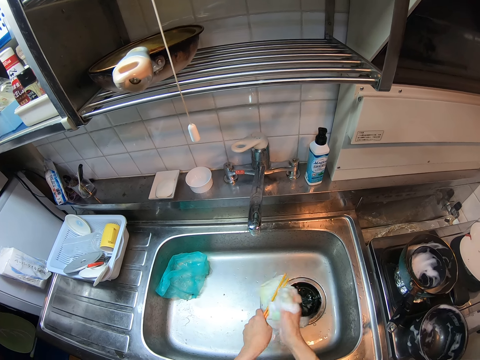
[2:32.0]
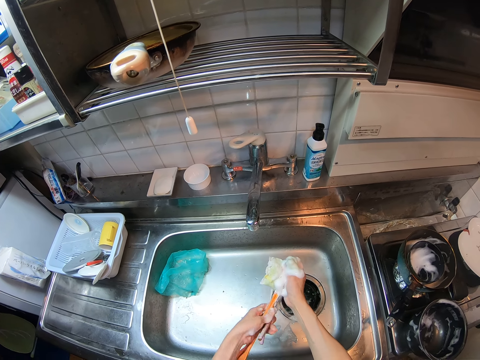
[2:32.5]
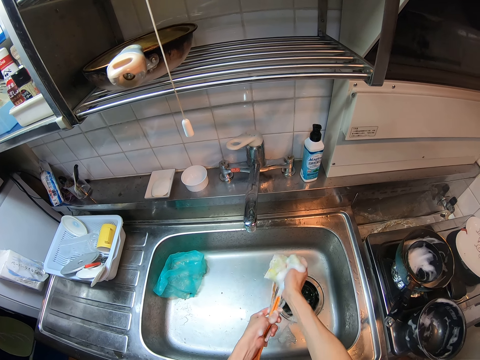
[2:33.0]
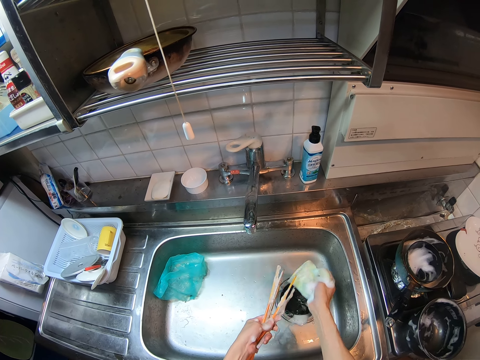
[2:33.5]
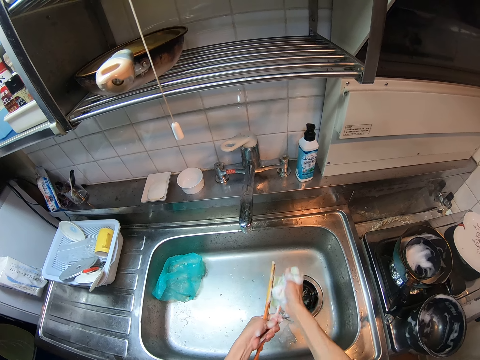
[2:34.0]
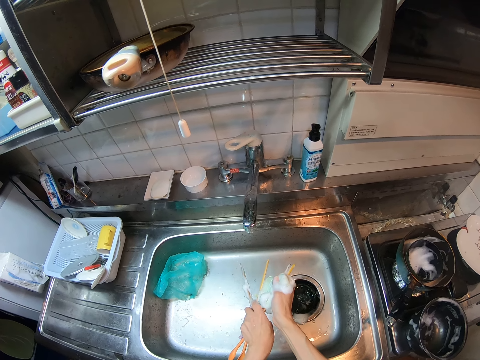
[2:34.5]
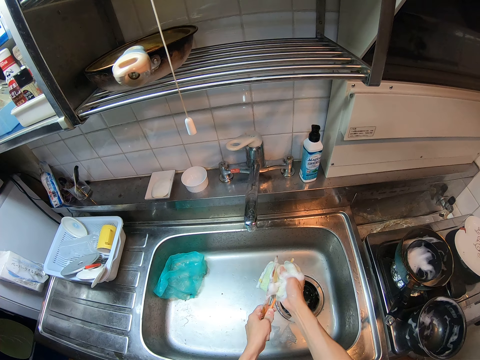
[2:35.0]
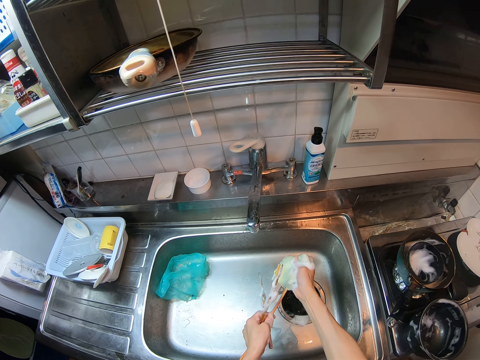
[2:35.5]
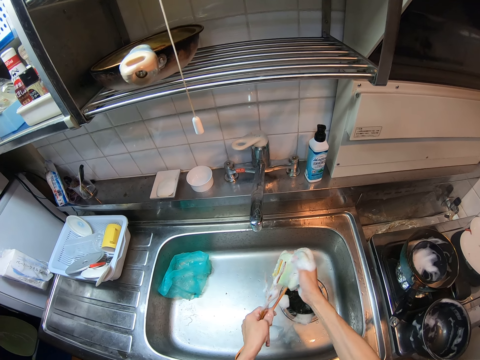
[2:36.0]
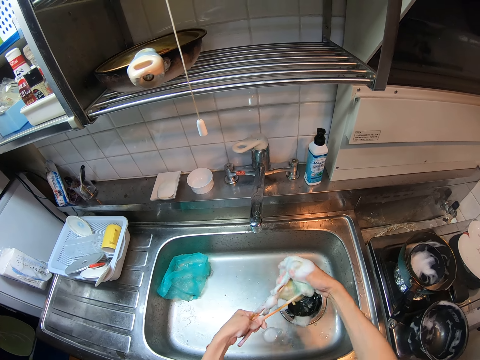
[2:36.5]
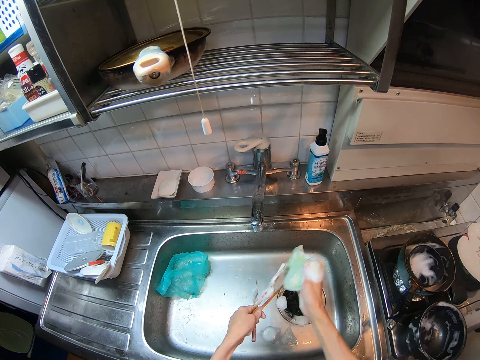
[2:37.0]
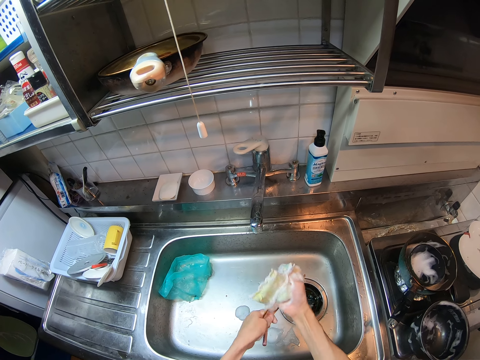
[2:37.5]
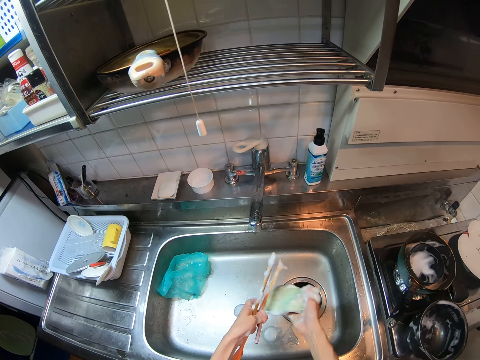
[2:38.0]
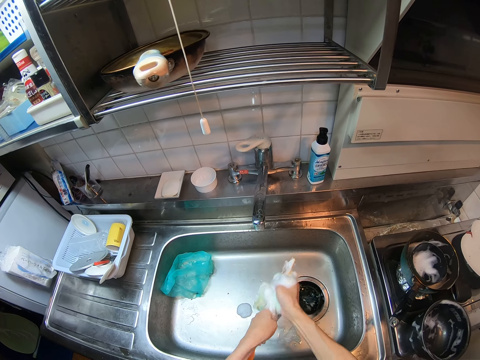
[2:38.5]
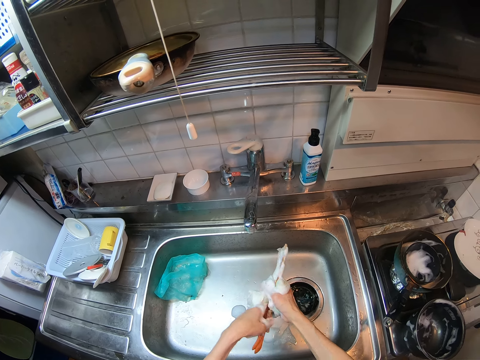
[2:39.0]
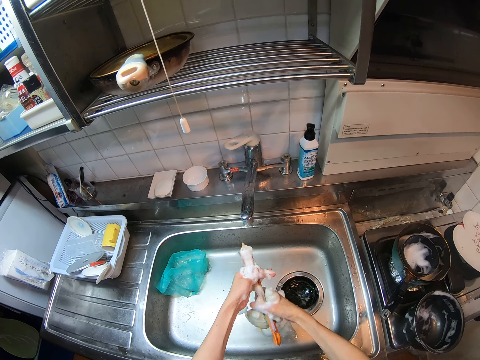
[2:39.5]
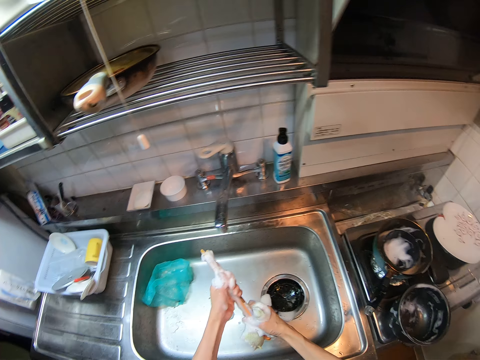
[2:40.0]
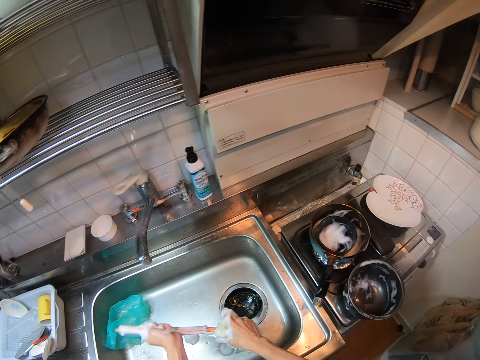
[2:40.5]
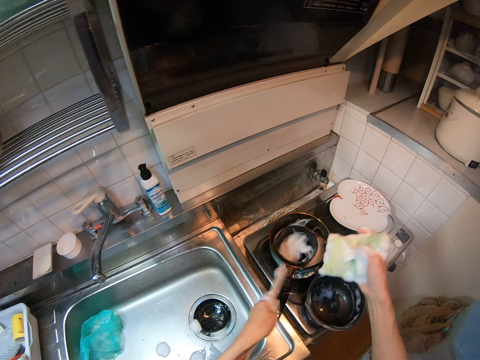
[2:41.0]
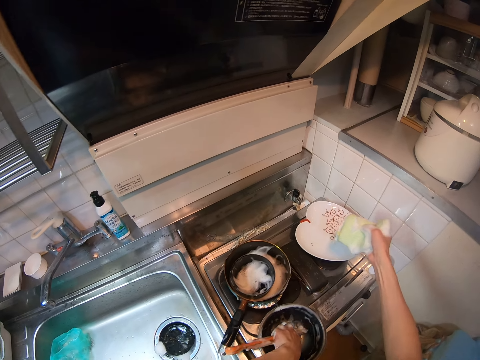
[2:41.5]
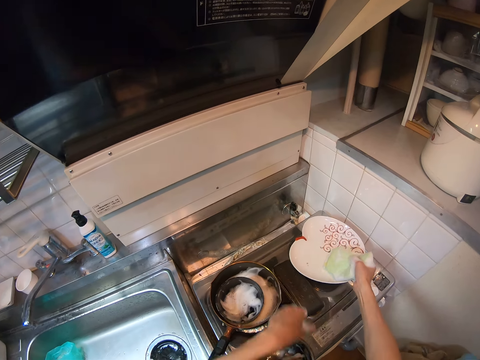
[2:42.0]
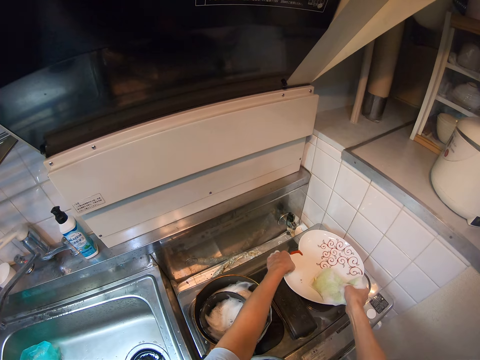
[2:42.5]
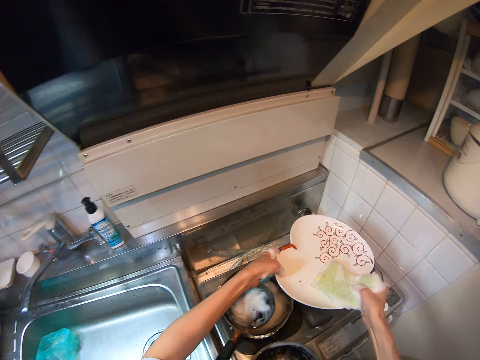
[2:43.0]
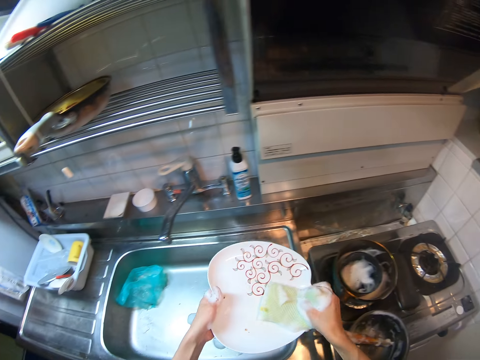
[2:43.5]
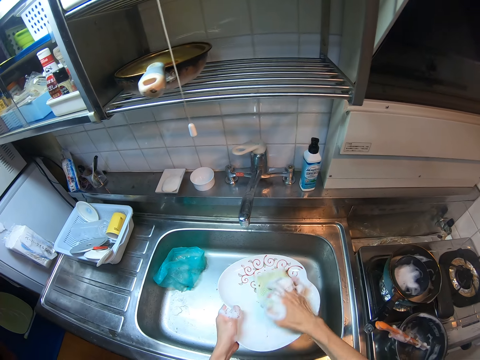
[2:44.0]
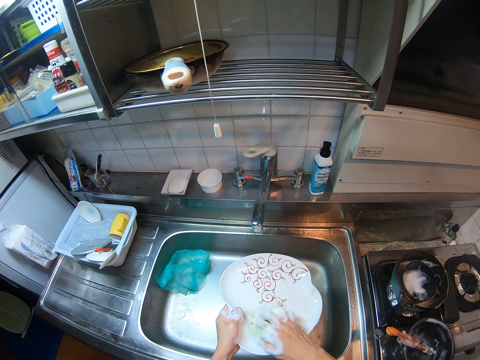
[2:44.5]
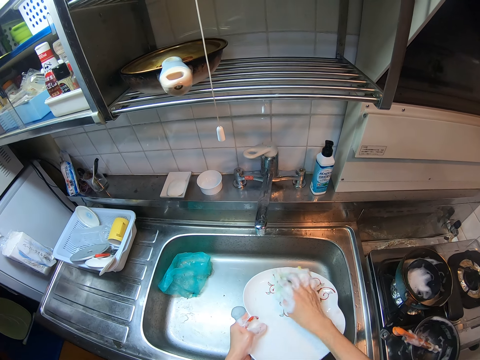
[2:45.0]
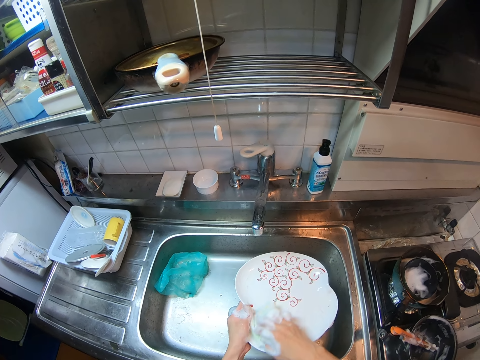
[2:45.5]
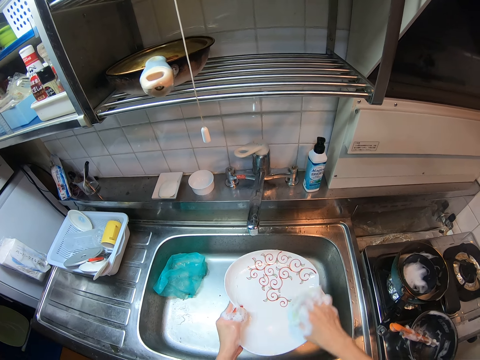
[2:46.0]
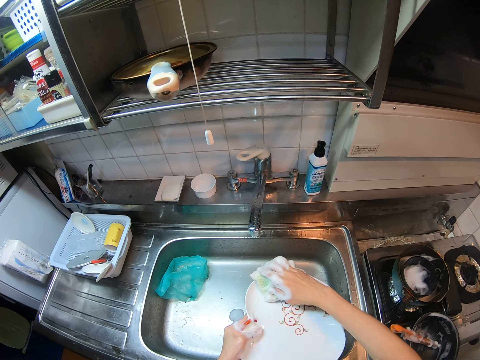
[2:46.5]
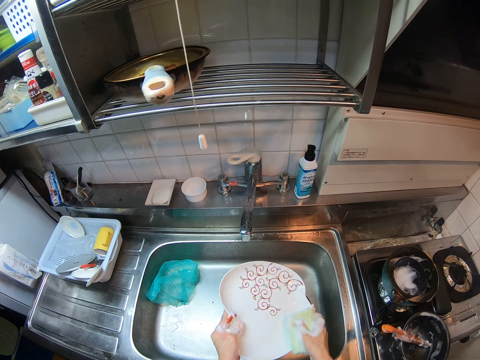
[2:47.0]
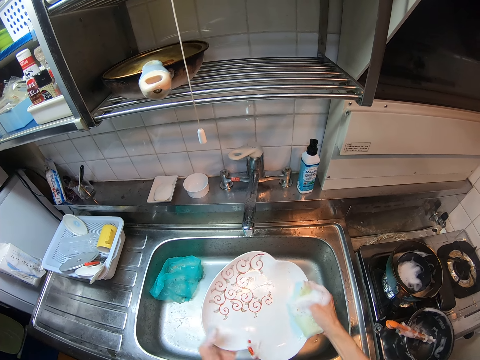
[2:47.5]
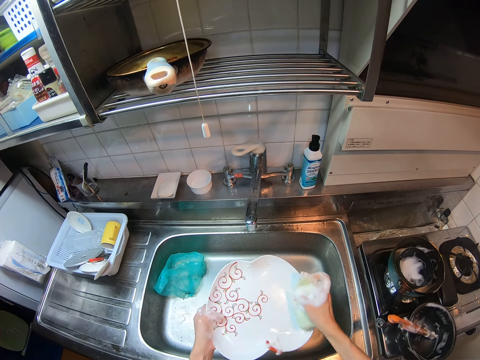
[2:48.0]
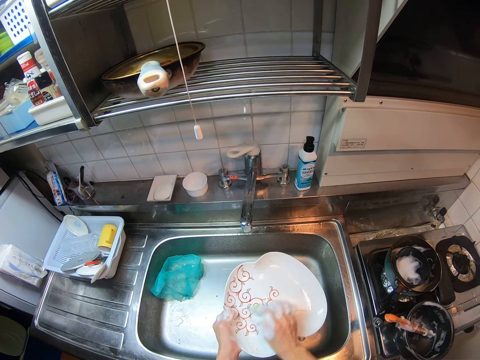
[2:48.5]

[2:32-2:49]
The camera wearer adjusts the chopsticks on a hand. They clean the chopsticks with a scrubber or foam sponge. They drop the chopsticks in the pot on the cooker. They pick up the flat plate from the cooker. They wash the flat plate with the foam sponge.

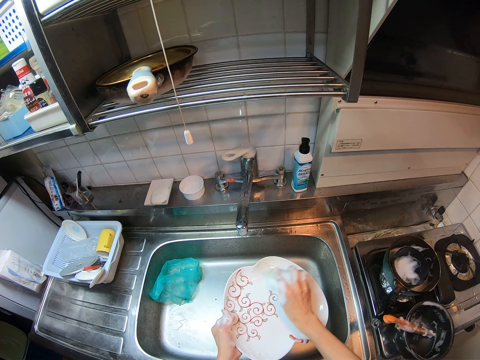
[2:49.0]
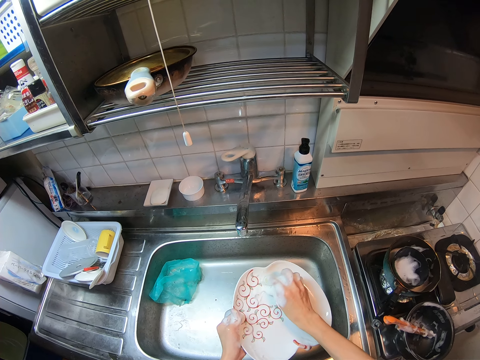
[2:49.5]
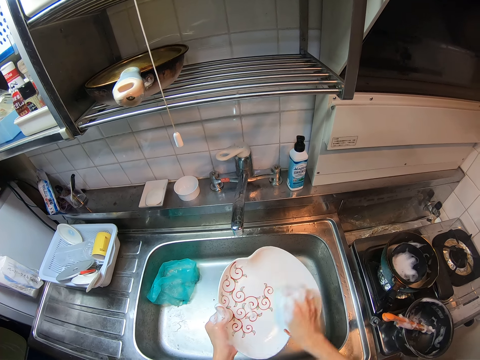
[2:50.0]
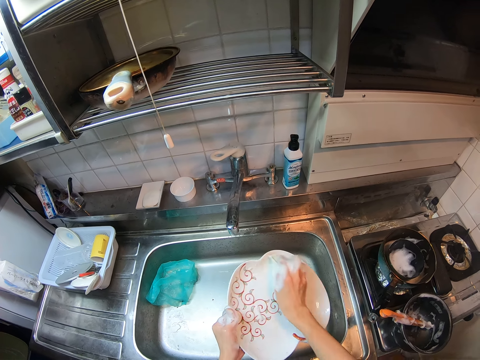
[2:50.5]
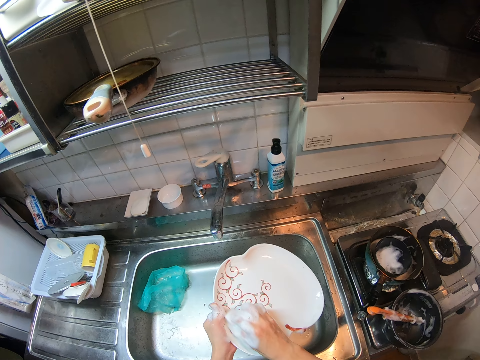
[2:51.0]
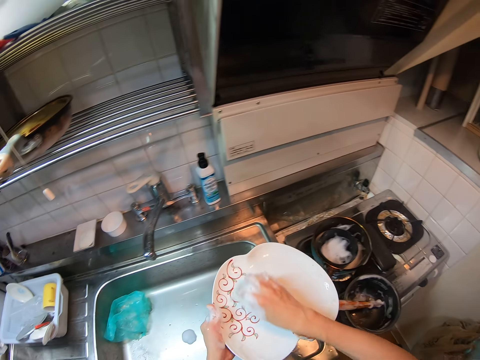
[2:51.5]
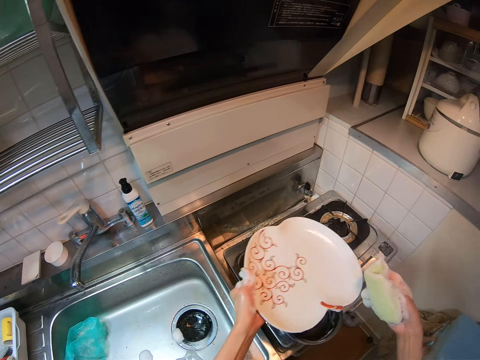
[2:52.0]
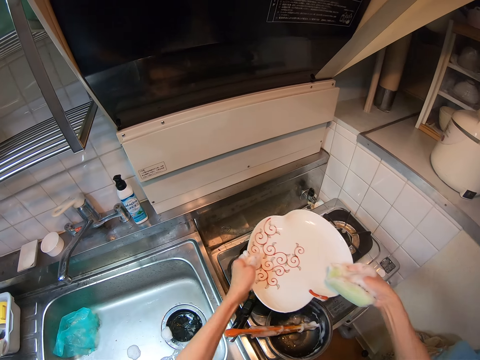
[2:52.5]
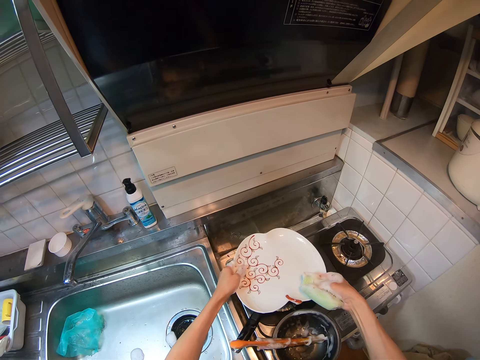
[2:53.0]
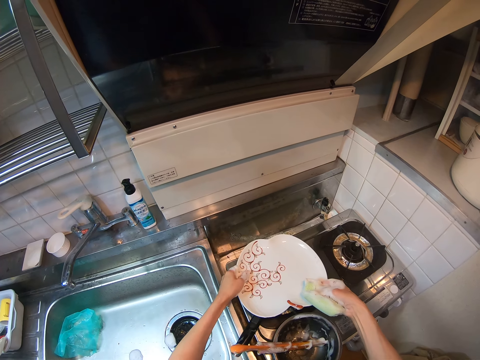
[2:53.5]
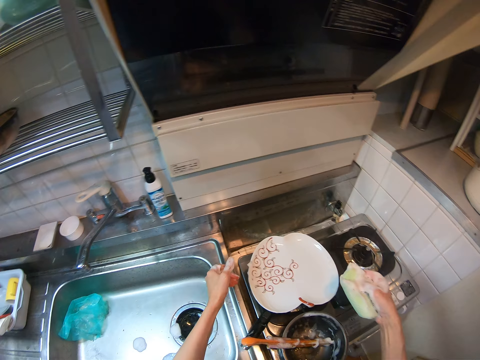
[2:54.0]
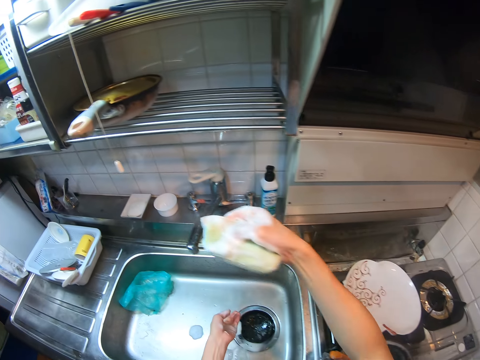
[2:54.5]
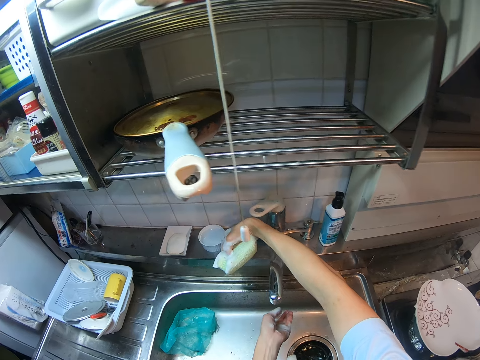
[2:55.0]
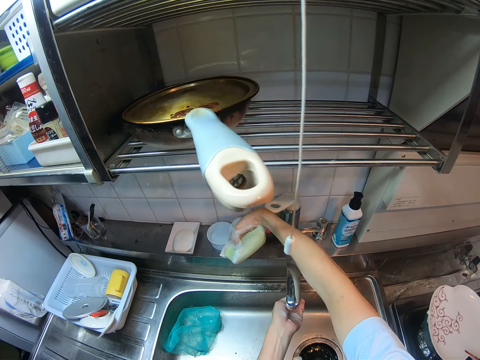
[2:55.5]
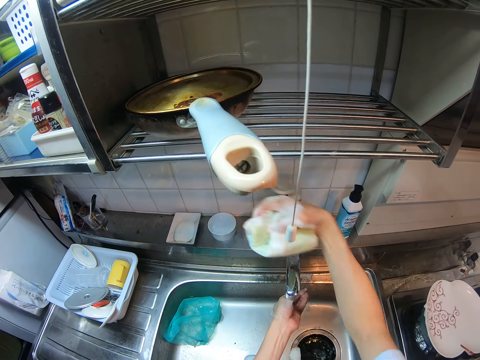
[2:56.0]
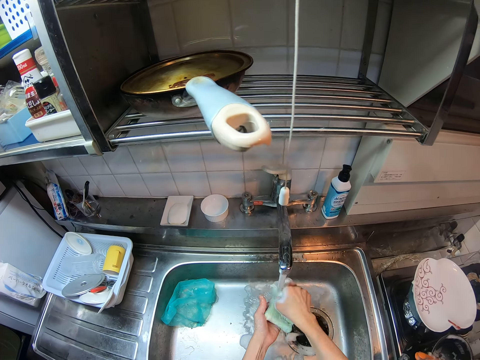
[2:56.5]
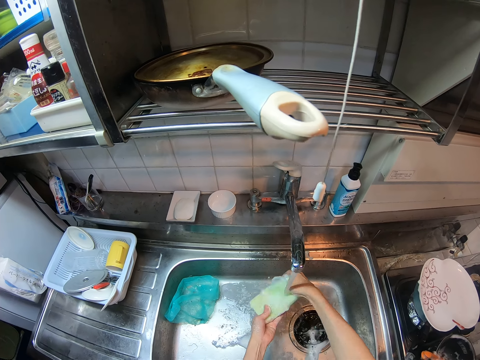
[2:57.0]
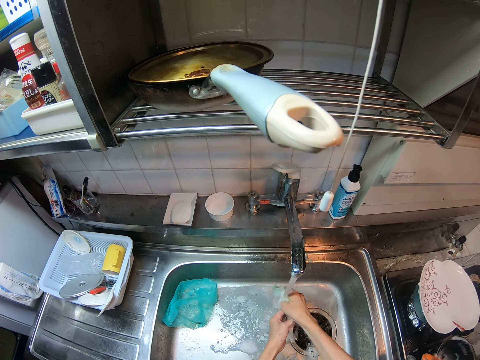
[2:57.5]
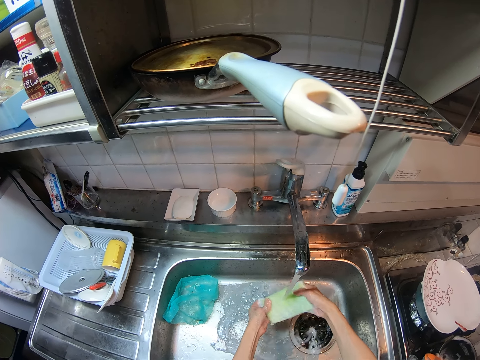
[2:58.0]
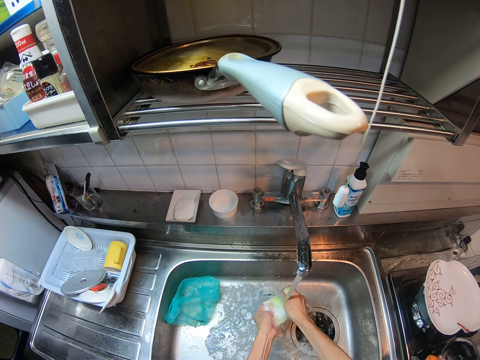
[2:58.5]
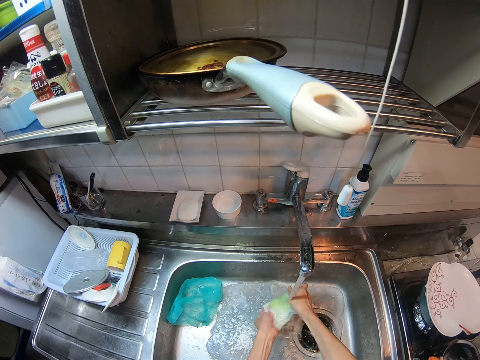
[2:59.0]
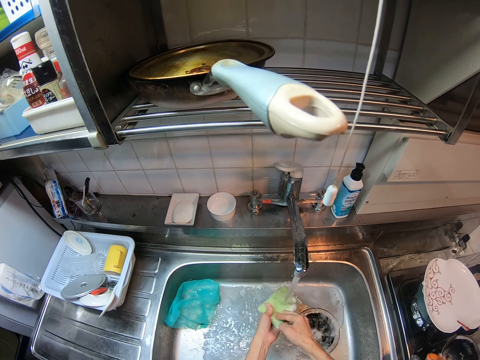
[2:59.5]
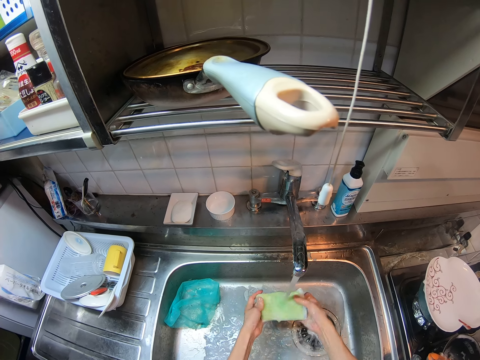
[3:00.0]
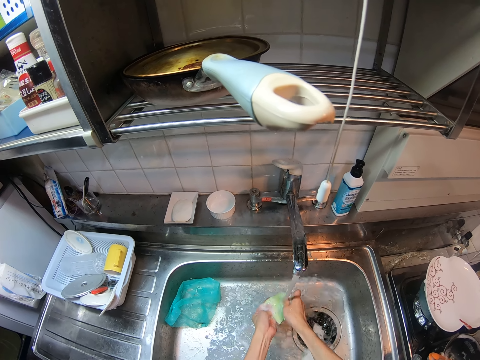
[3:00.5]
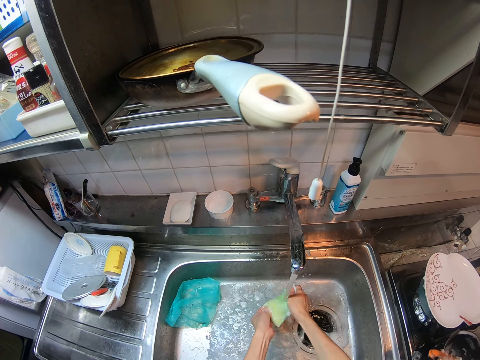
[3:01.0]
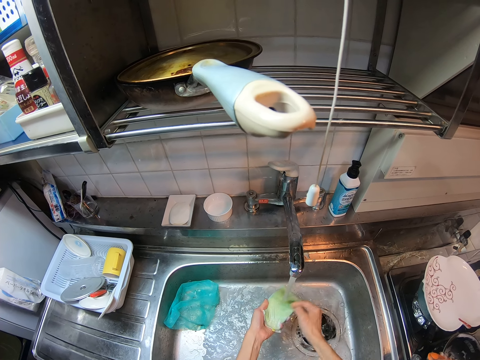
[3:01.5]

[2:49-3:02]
The camera wearer drops the flat plate on the bowl in the frying pan. He turns on the sink tap with a hand. He rinses his hand with water from the sink tap. He rinses soap off the foam sponge with running water from the tap.
